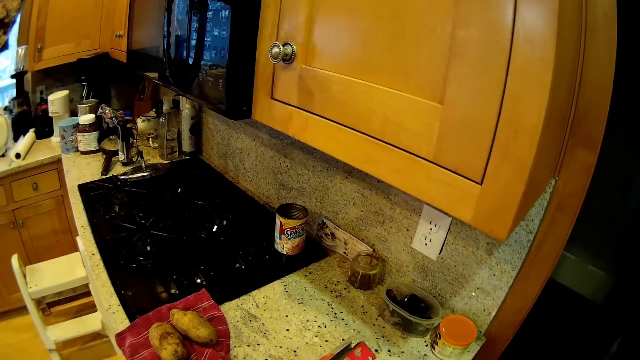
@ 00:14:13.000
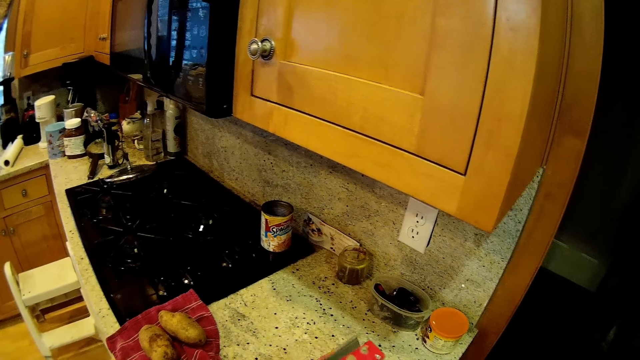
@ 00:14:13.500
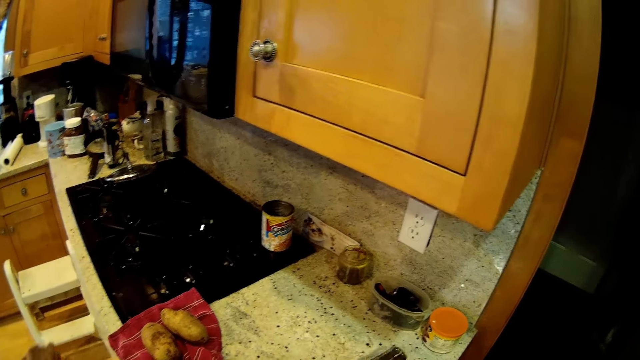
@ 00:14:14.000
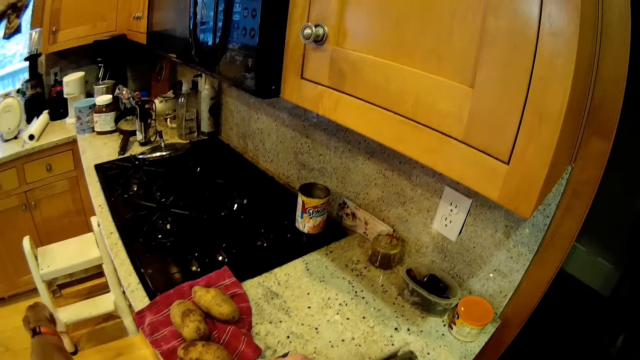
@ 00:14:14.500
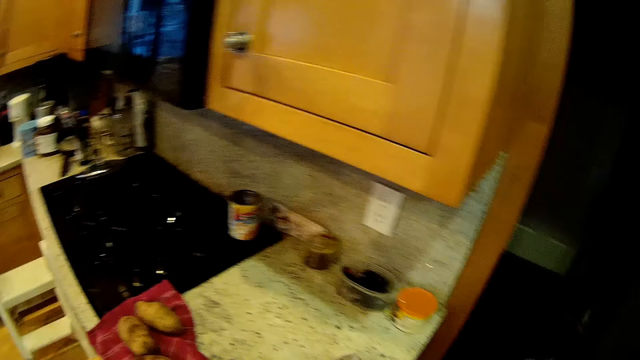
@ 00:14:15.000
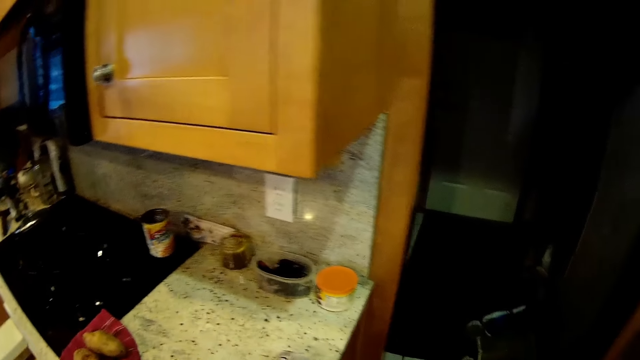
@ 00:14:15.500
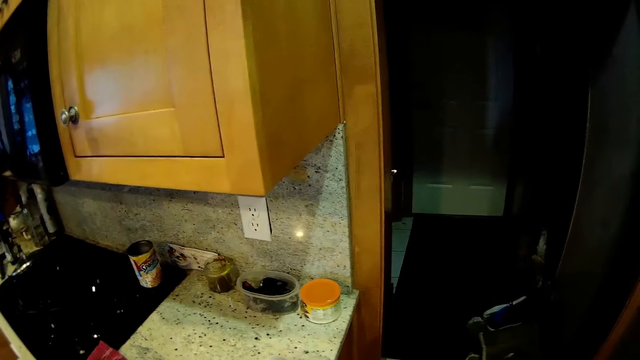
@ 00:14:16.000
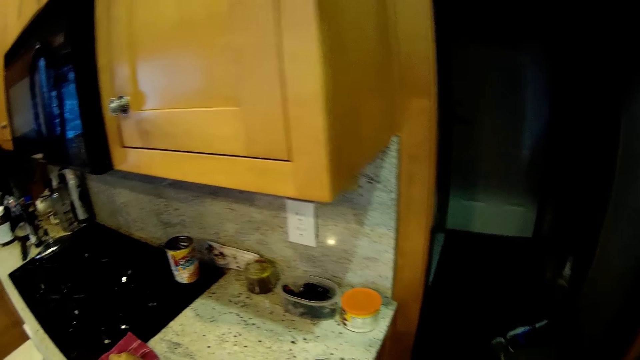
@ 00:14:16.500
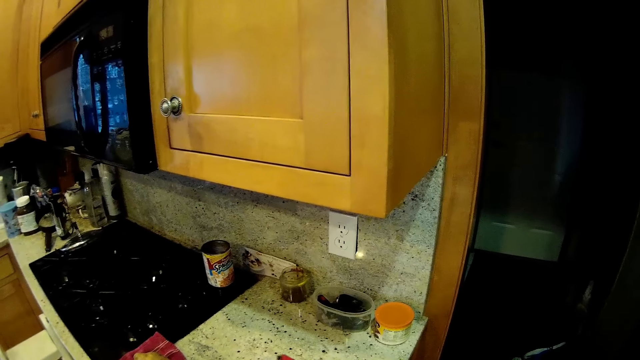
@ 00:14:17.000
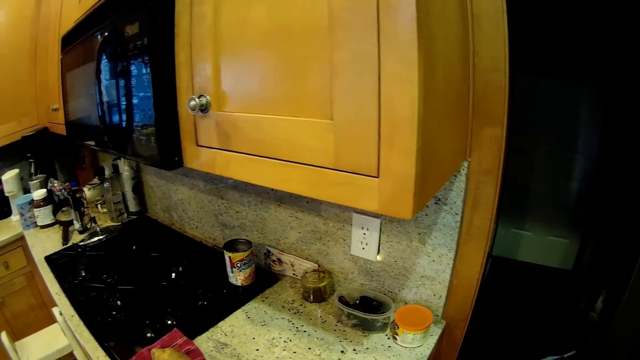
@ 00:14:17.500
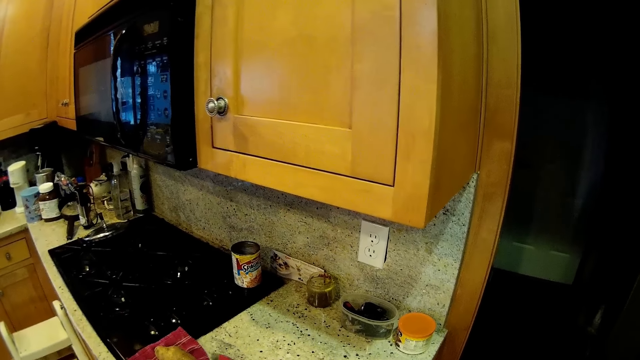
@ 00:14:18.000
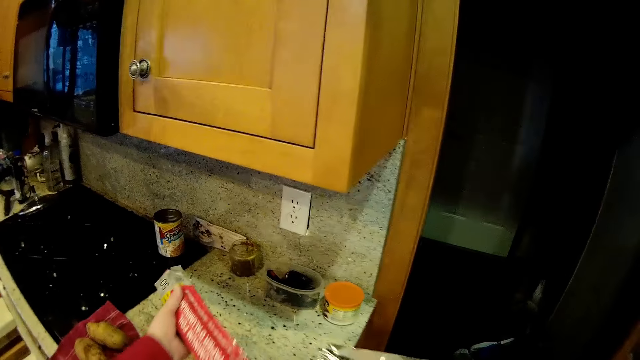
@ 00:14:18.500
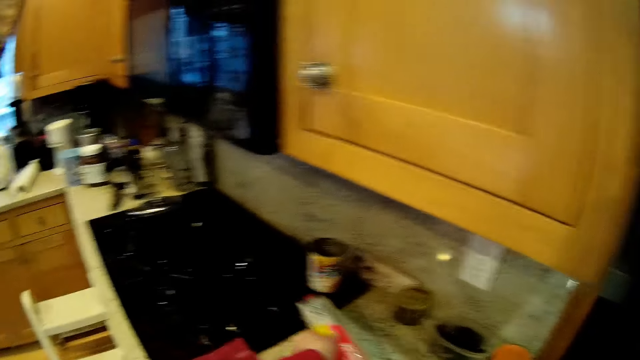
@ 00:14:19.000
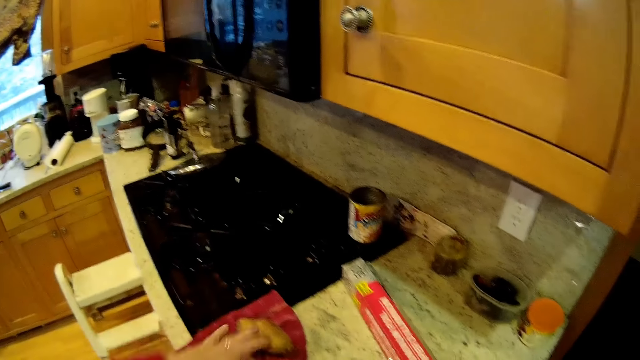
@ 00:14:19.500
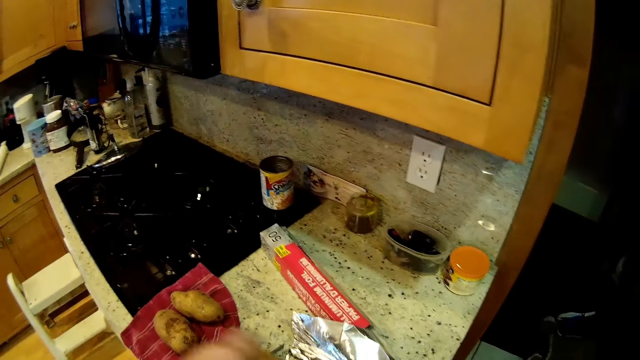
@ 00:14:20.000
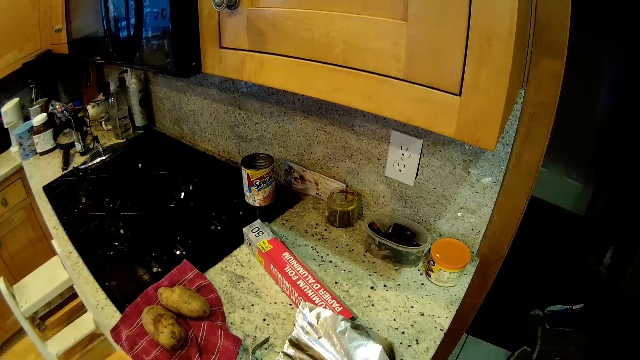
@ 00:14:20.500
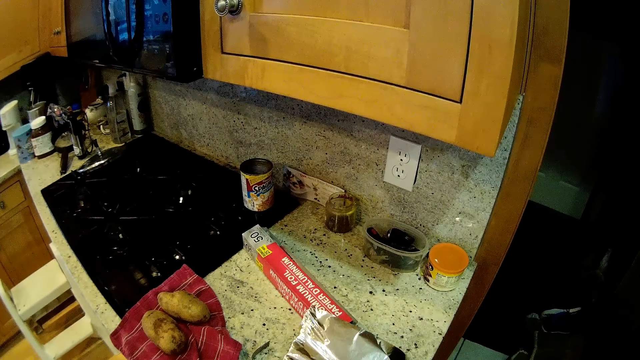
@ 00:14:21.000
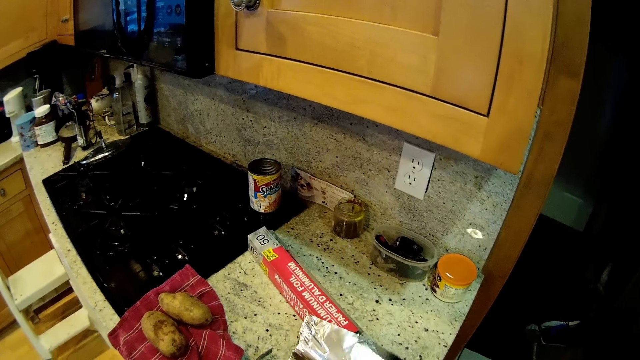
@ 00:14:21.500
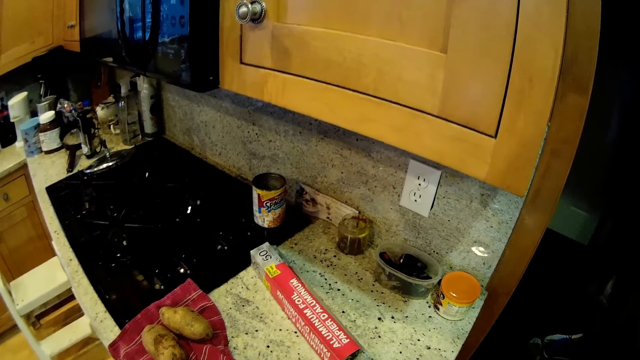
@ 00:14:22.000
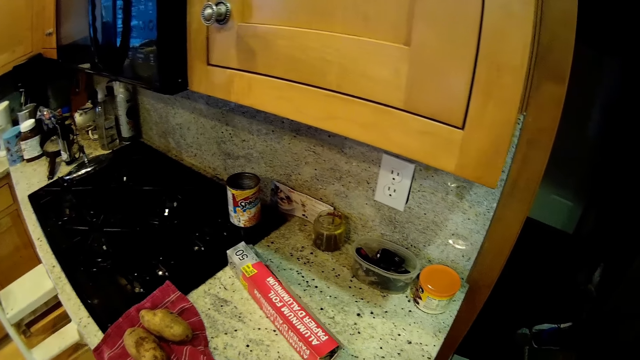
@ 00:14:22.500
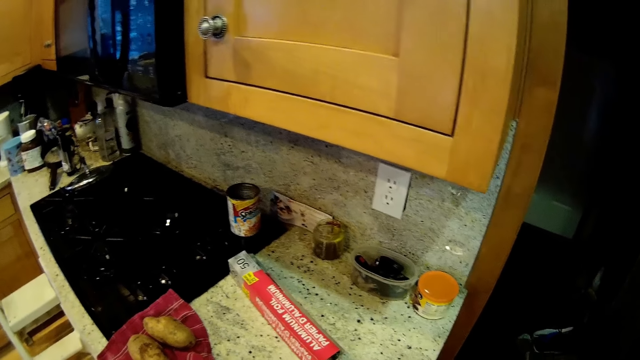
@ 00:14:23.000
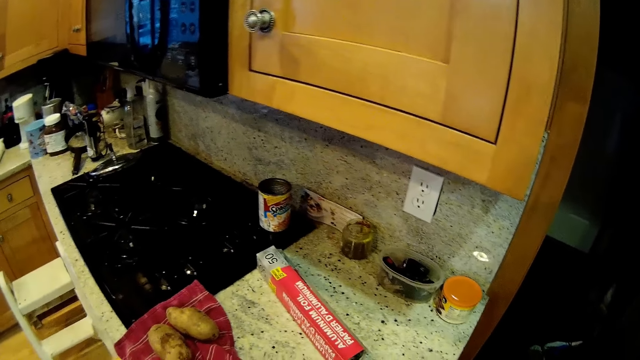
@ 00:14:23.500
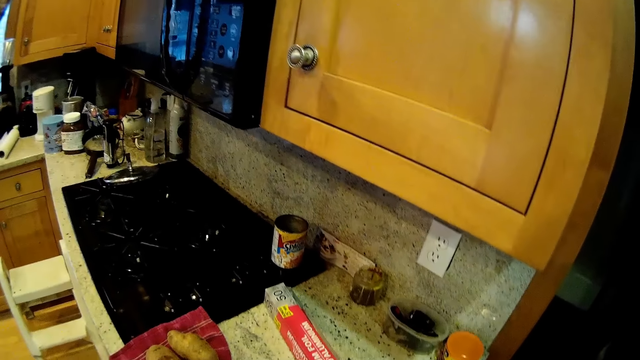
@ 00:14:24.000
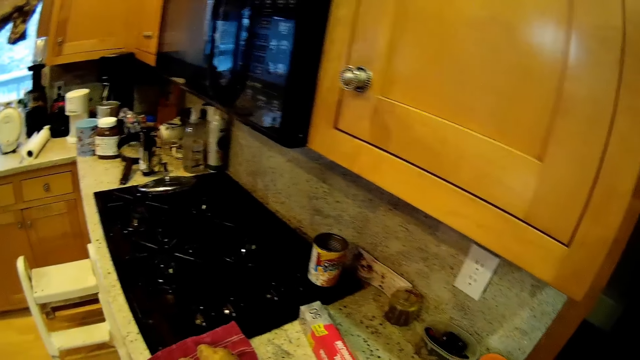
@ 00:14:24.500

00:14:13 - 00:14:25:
The camera wearer puts the foil box or foil paper on the counter top.

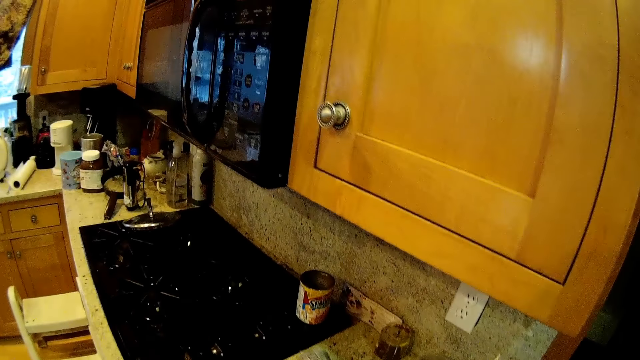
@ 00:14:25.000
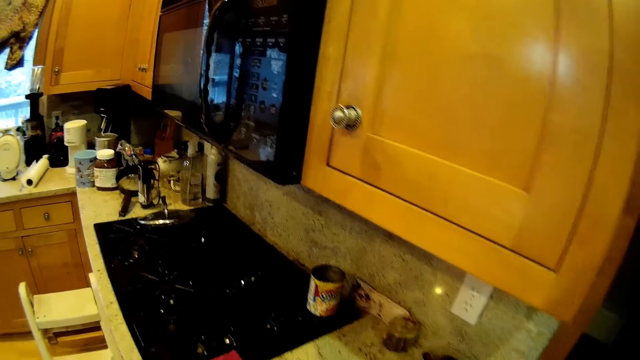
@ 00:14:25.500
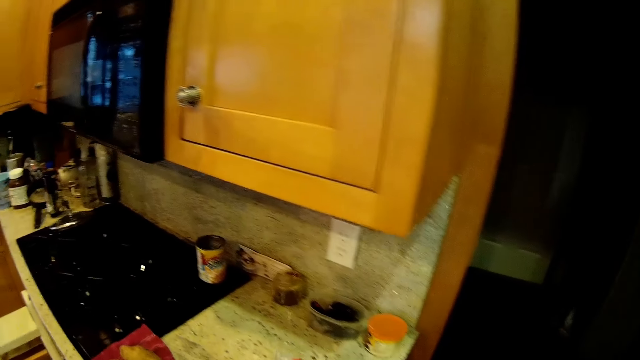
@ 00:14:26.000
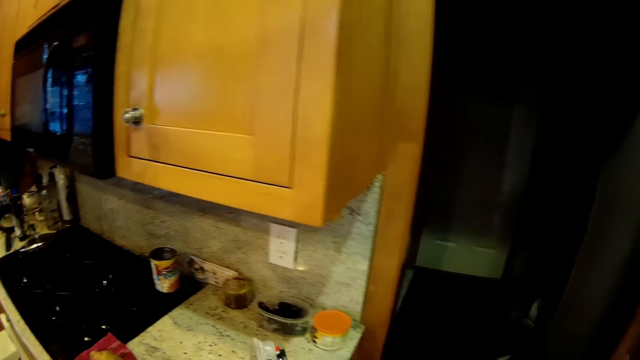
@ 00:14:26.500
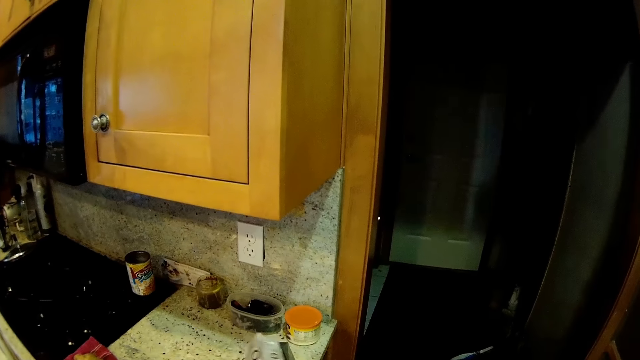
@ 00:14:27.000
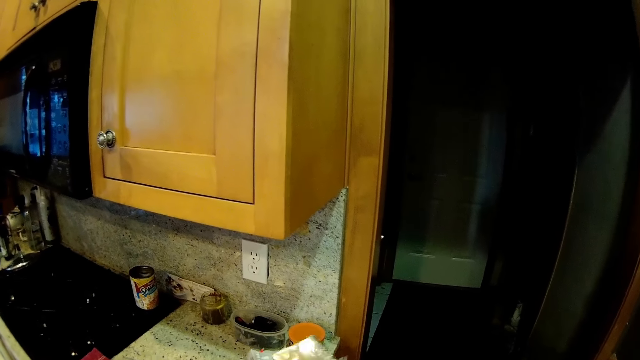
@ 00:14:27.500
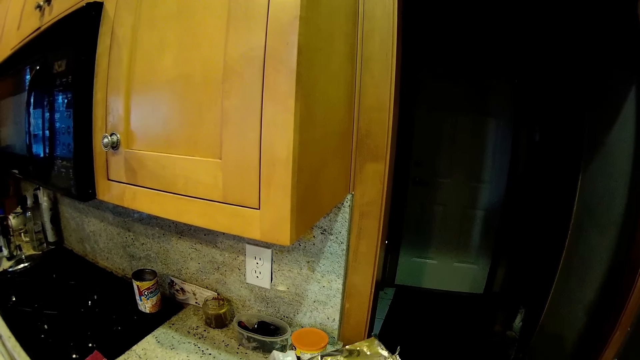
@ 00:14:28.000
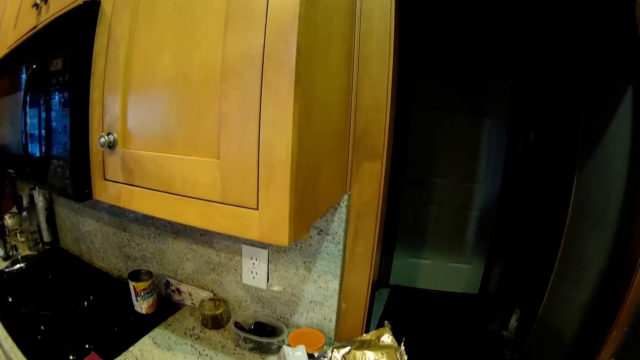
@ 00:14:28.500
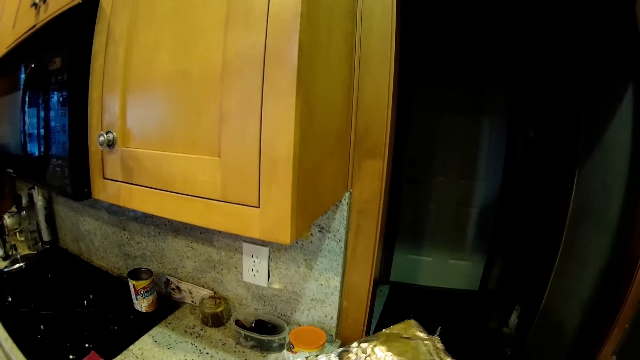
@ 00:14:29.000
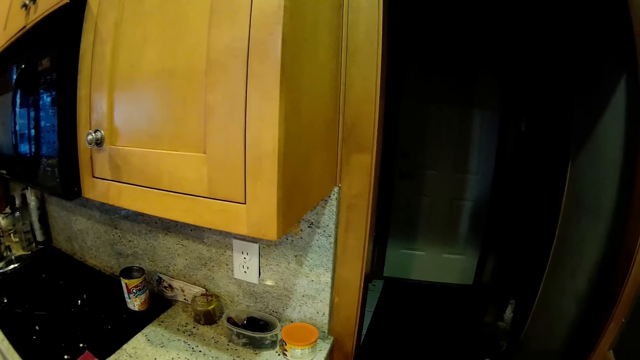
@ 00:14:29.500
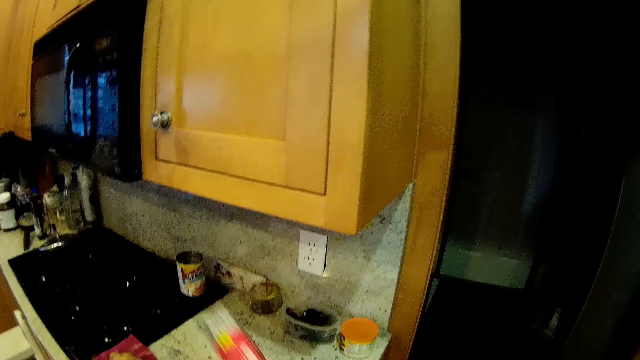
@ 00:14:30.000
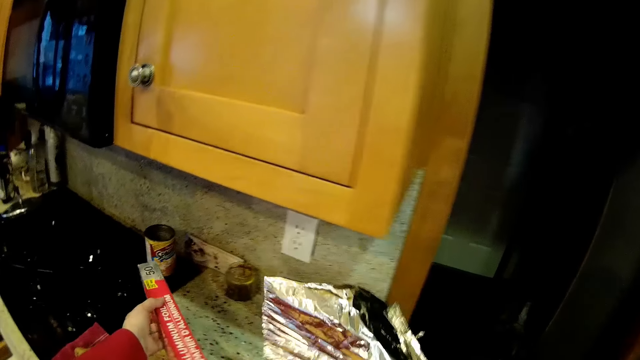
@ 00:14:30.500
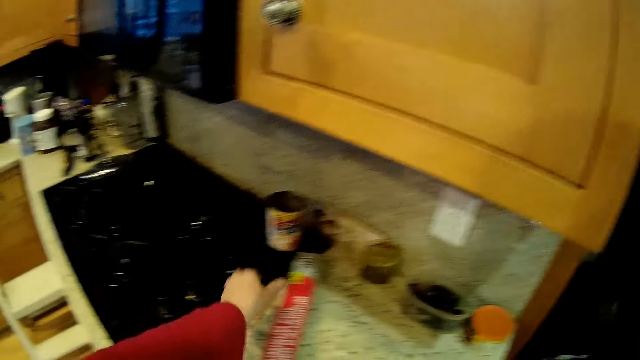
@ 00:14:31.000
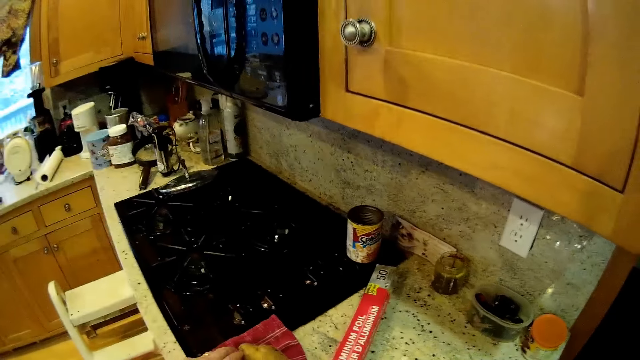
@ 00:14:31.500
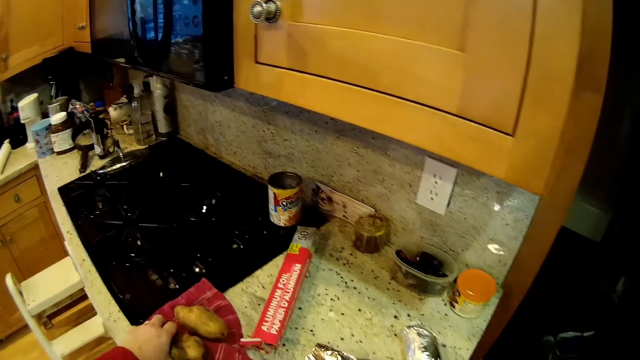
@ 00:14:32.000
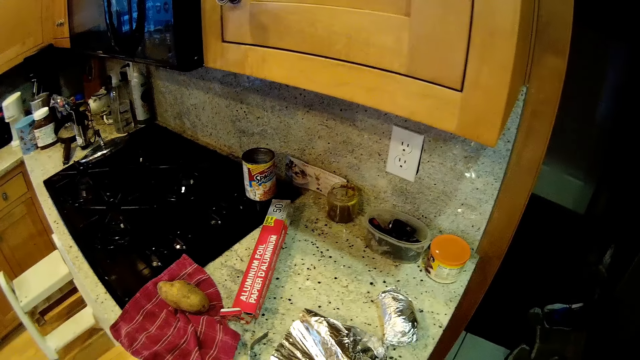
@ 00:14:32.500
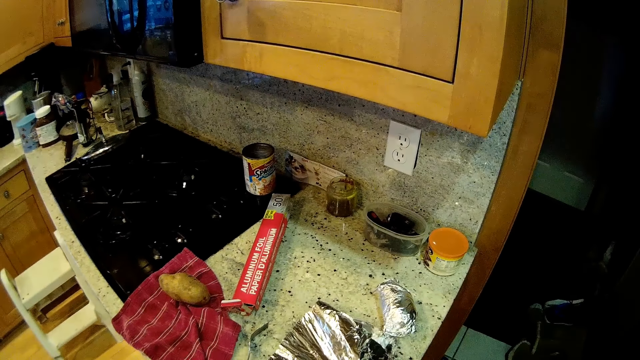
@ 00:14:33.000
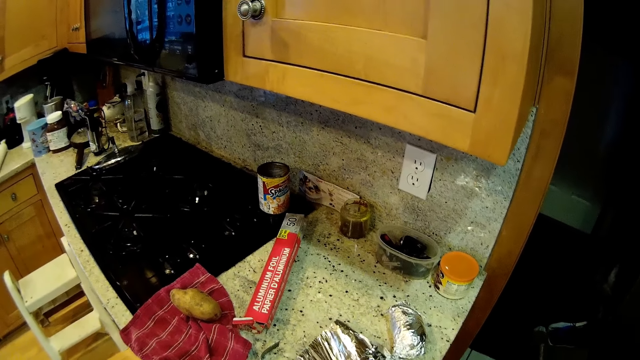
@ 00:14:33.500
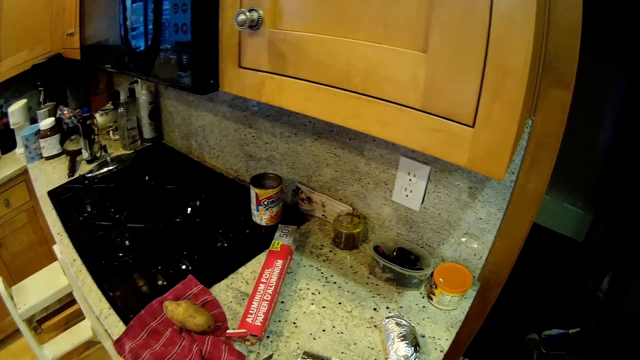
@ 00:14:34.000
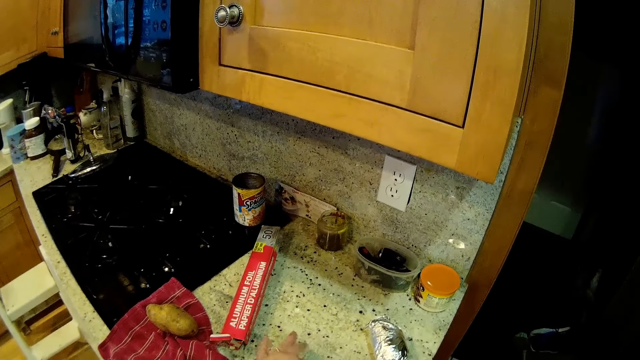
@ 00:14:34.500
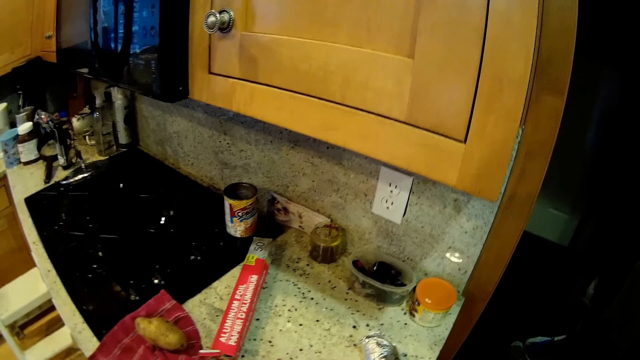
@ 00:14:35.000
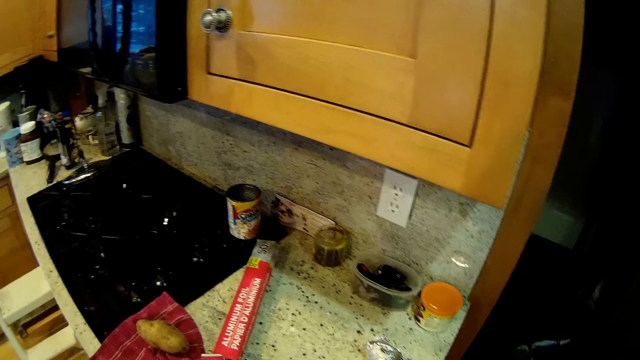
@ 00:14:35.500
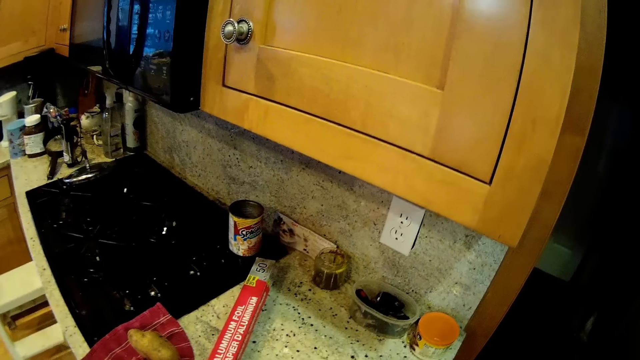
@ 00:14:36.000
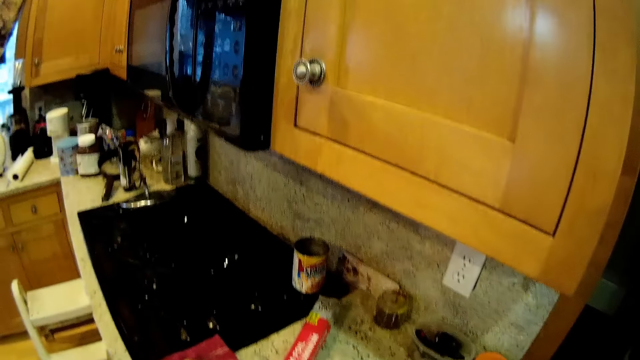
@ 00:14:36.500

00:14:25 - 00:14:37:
The camera wearer cuts the foil paper. They put the potato in the foil. They wrap the potato on the foil paper.
